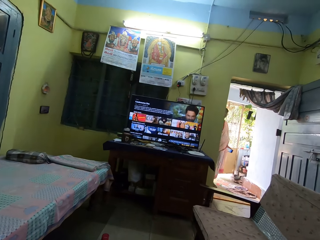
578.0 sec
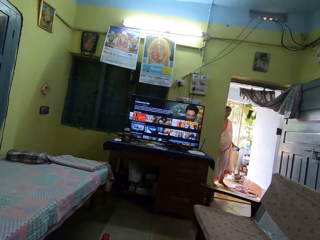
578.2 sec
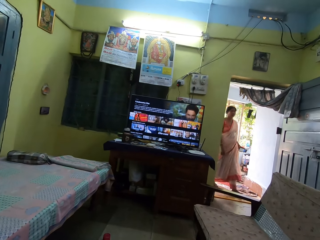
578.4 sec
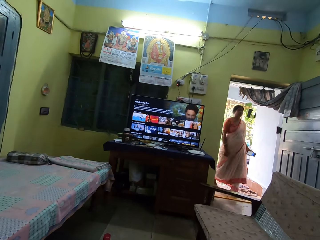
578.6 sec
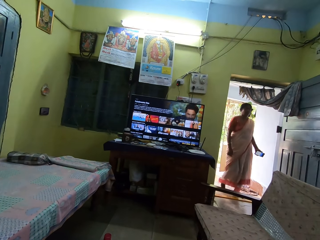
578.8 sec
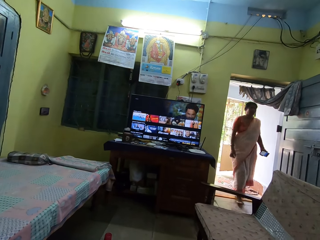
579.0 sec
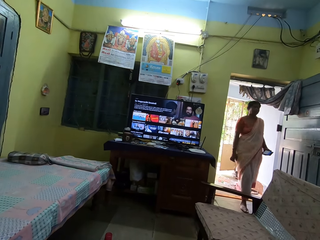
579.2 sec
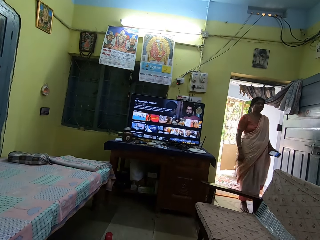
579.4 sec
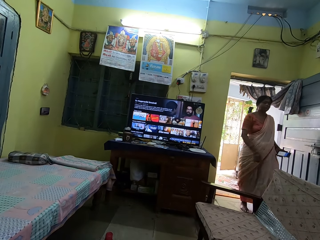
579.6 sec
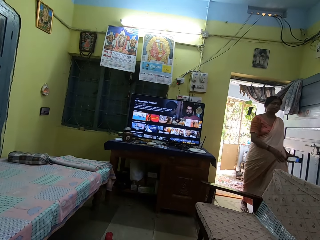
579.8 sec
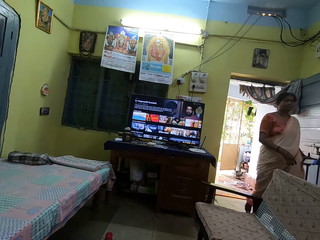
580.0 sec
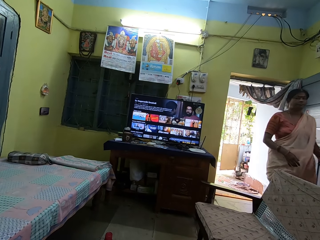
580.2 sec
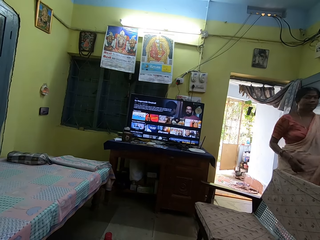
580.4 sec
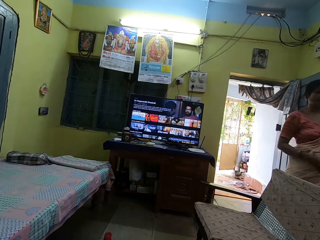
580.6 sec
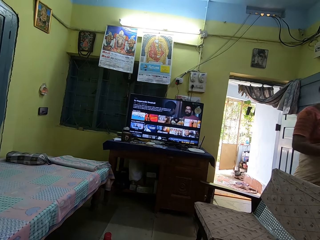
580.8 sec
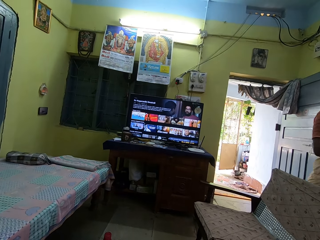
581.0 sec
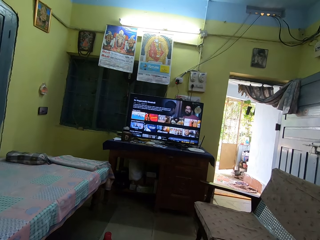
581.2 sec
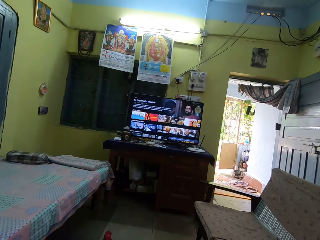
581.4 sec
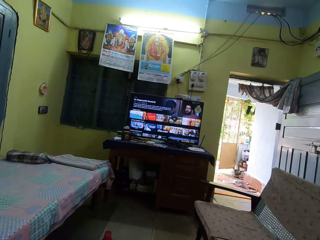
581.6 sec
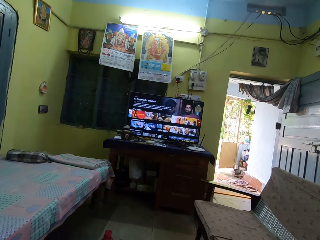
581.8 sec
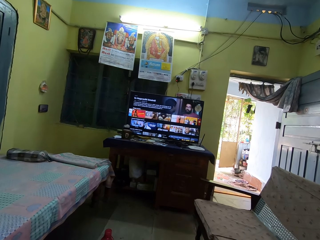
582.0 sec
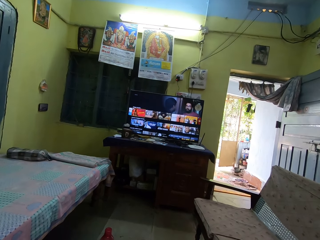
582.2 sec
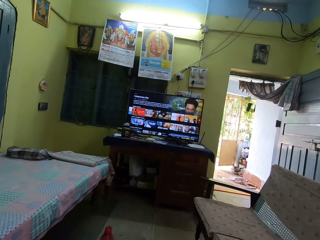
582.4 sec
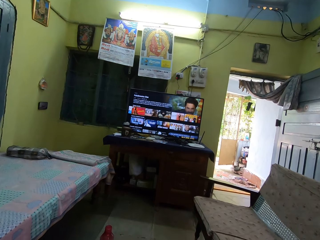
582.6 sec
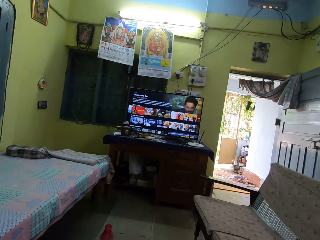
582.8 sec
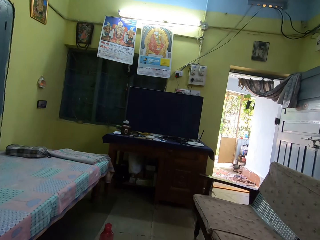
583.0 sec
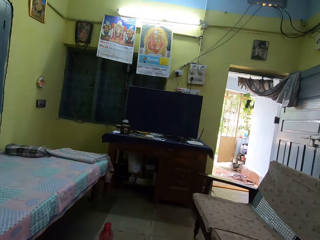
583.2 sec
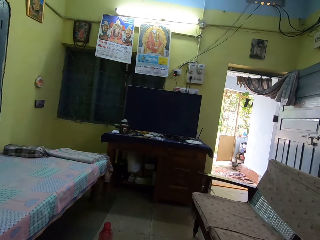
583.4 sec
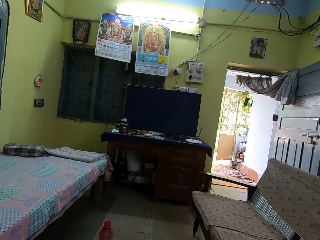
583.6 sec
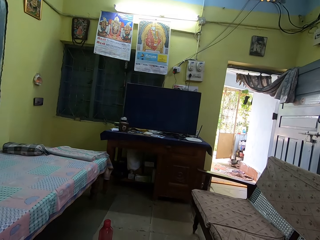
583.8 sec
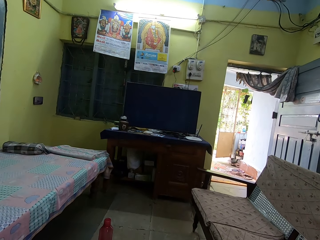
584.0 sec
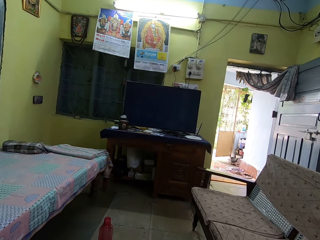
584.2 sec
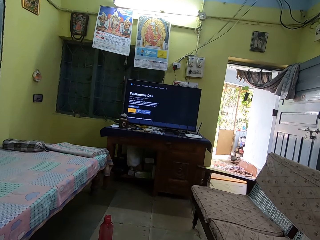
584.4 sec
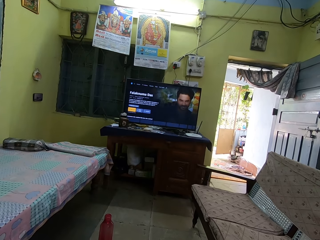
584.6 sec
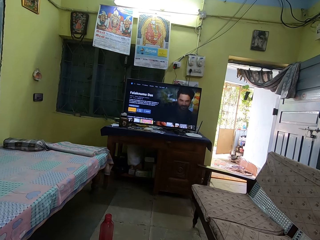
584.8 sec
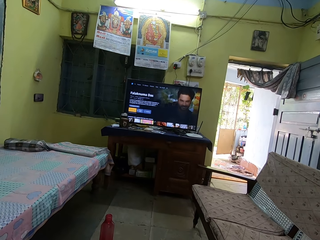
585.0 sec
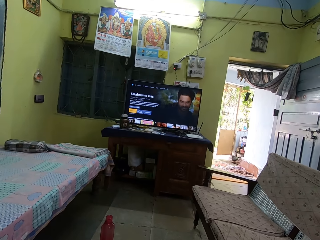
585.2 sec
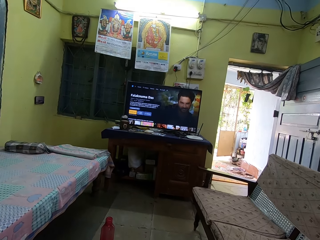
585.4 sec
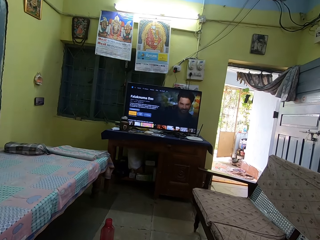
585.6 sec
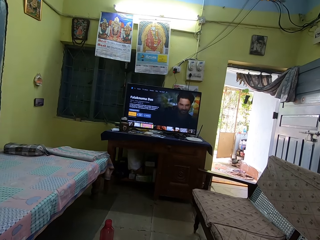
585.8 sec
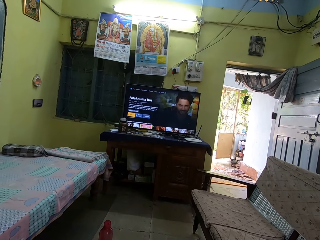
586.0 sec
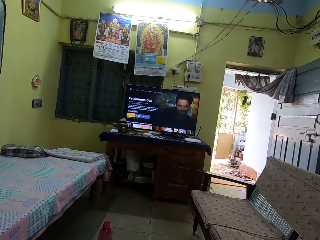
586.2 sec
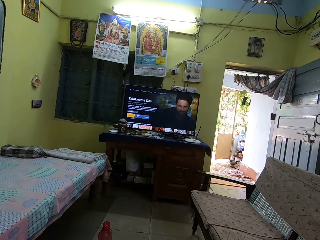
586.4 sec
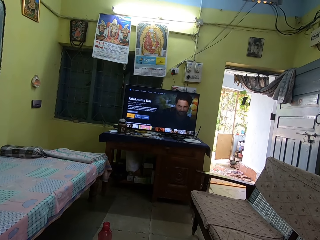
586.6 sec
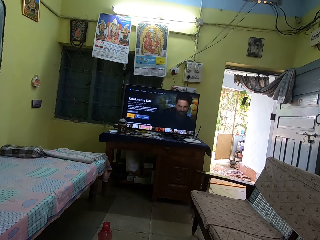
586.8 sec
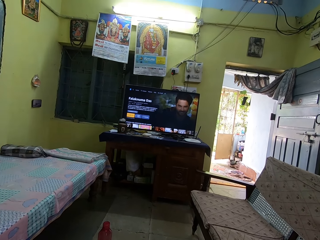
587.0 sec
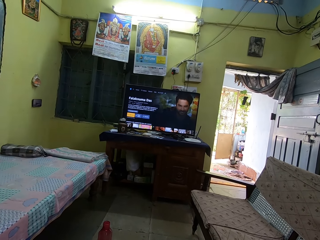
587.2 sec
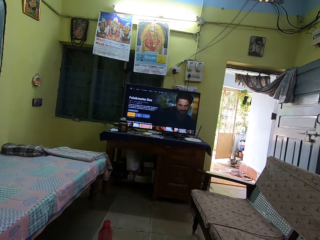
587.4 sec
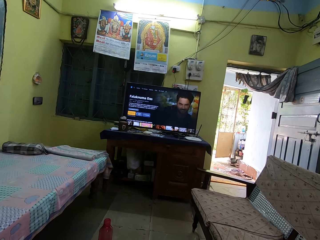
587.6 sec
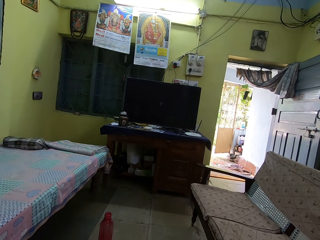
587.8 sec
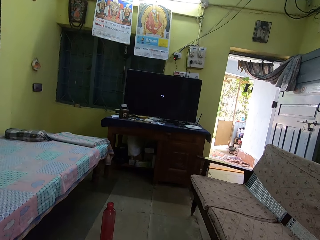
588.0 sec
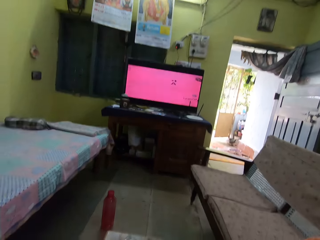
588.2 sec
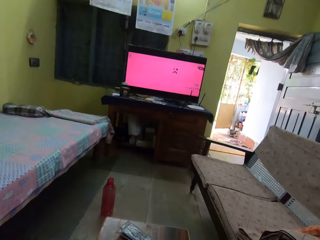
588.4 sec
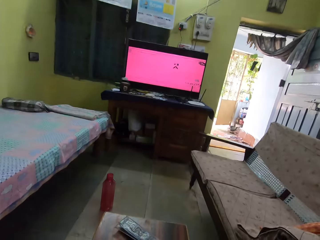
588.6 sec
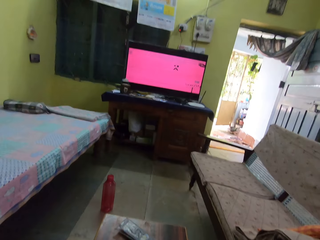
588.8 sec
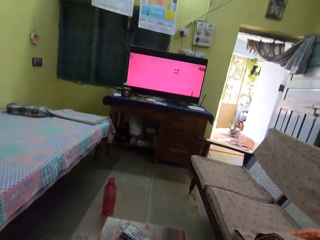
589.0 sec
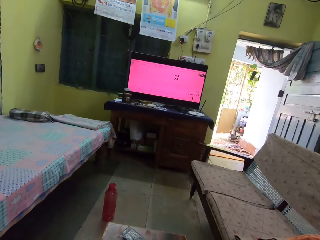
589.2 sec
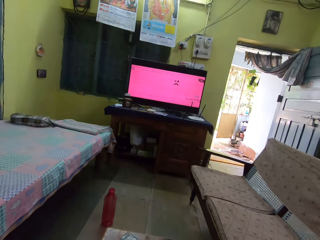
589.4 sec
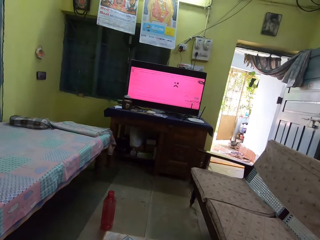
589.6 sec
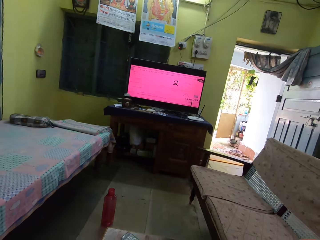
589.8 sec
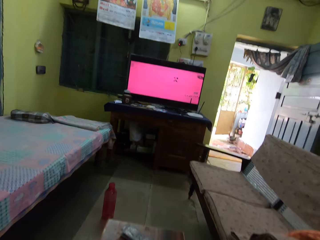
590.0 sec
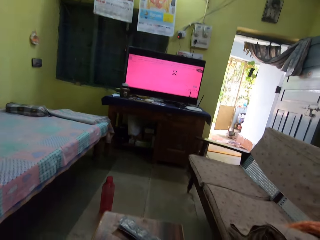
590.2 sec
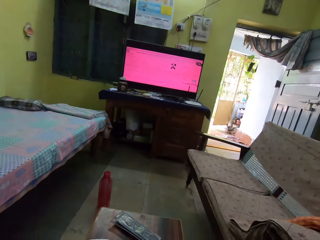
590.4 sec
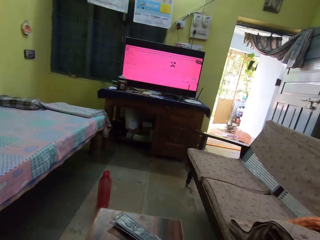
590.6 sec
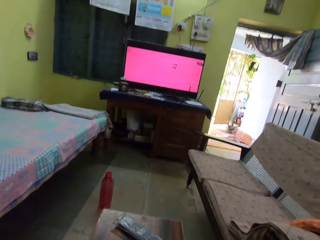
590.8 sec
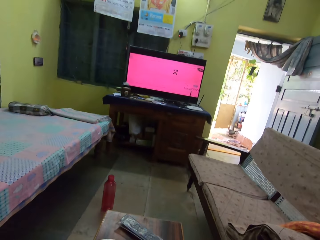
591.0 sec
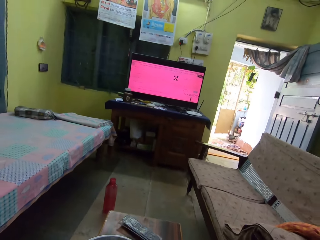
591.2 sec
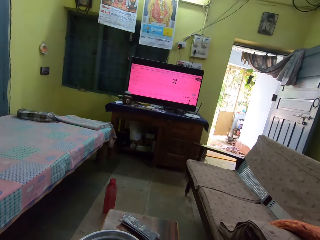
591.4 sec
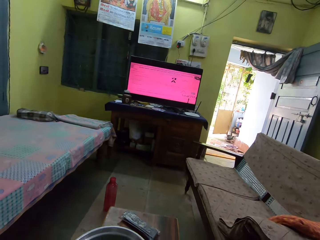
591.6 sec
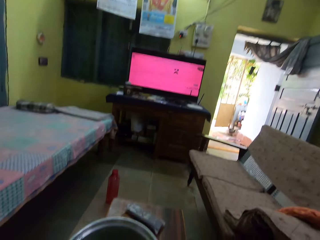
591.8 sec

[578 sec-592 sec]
A lady talks to the camera wearer. The camera wearer talks to the lady. They operate the television with the remote. They look at the television.

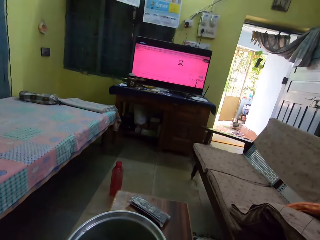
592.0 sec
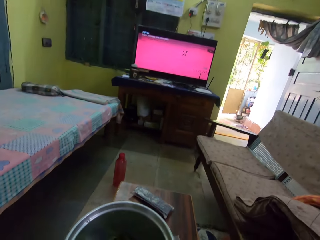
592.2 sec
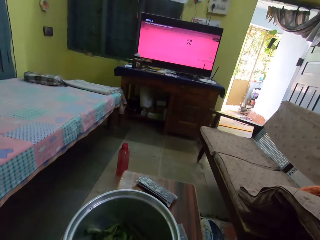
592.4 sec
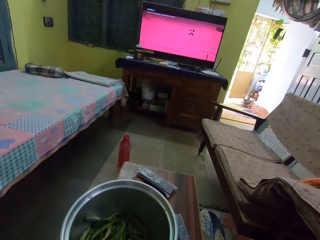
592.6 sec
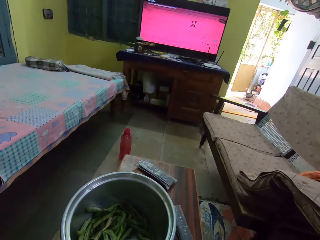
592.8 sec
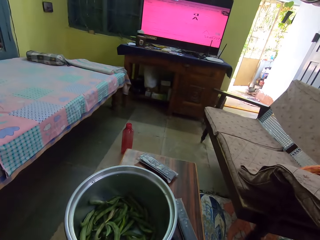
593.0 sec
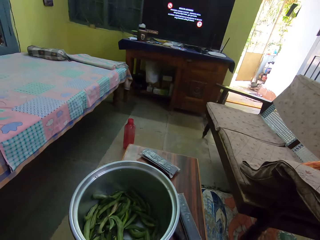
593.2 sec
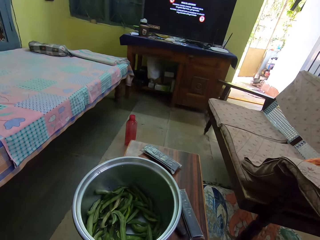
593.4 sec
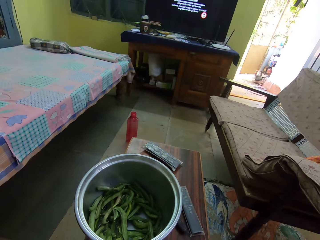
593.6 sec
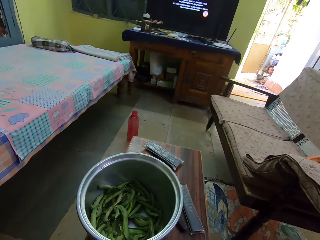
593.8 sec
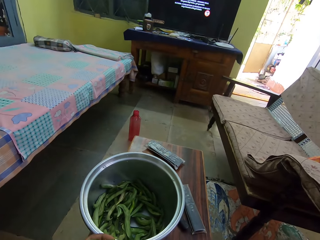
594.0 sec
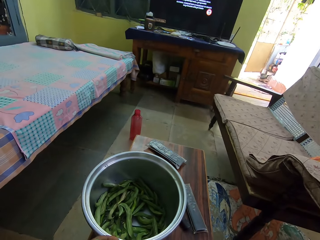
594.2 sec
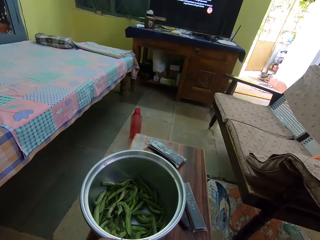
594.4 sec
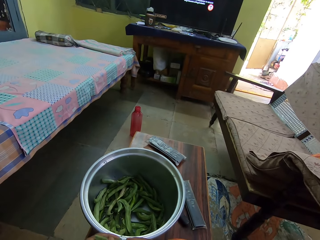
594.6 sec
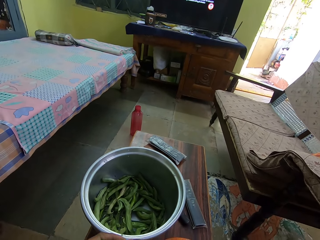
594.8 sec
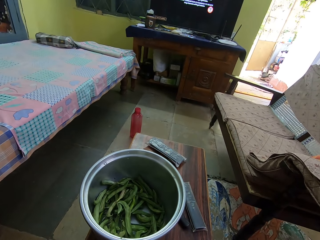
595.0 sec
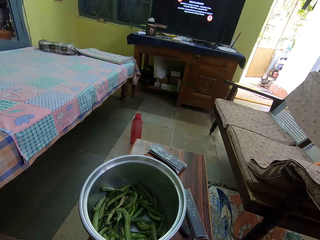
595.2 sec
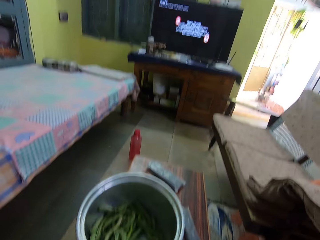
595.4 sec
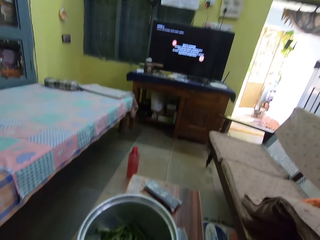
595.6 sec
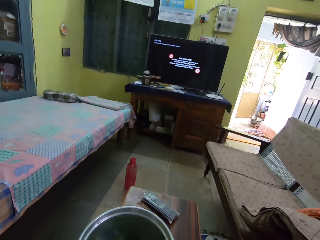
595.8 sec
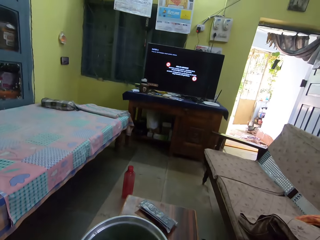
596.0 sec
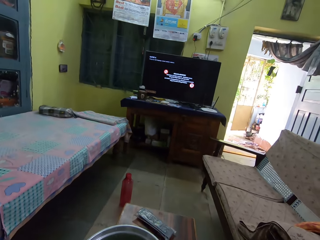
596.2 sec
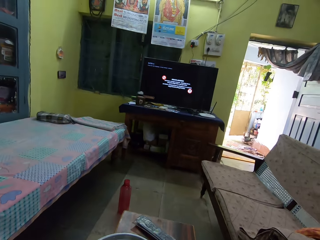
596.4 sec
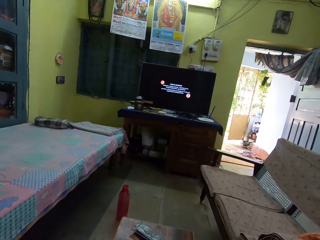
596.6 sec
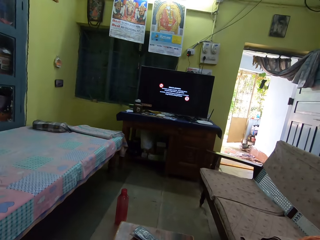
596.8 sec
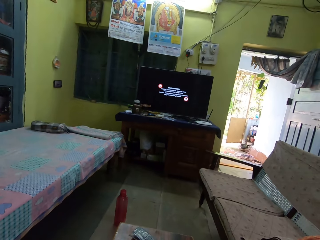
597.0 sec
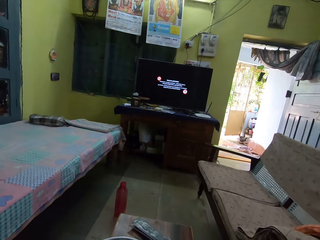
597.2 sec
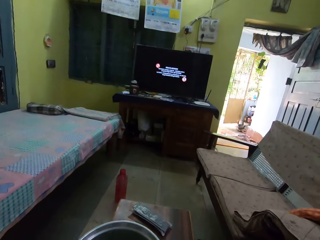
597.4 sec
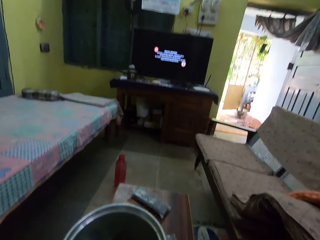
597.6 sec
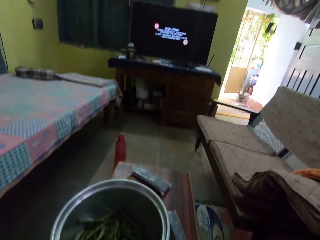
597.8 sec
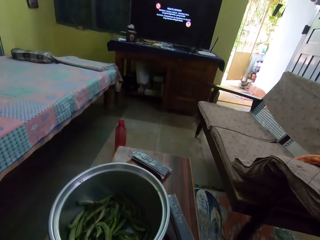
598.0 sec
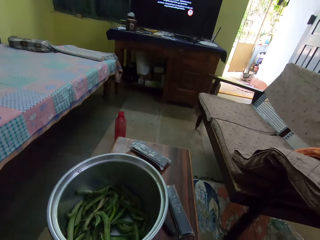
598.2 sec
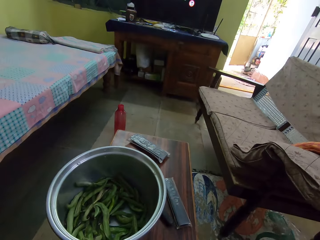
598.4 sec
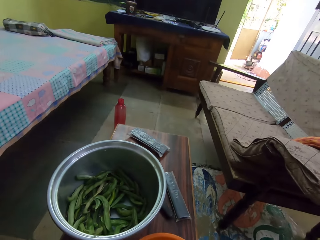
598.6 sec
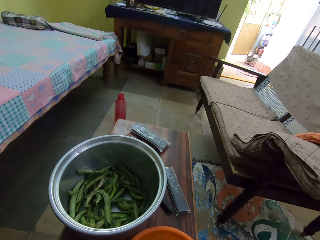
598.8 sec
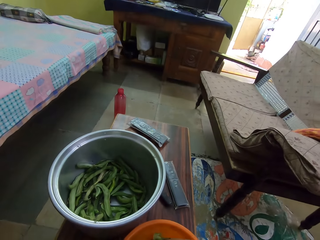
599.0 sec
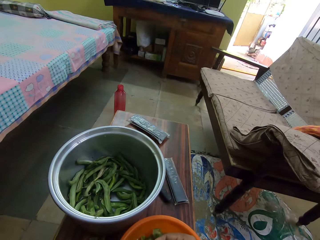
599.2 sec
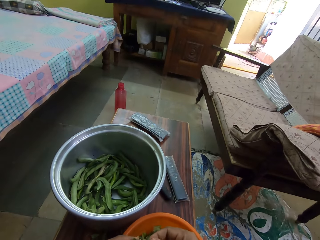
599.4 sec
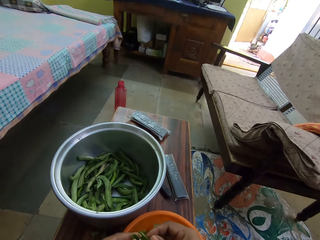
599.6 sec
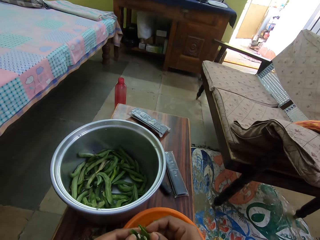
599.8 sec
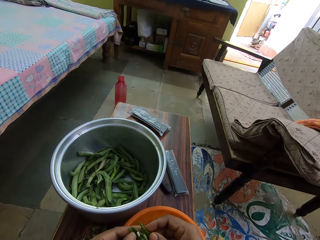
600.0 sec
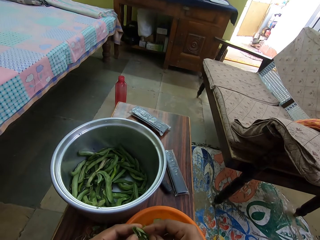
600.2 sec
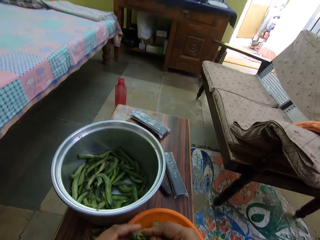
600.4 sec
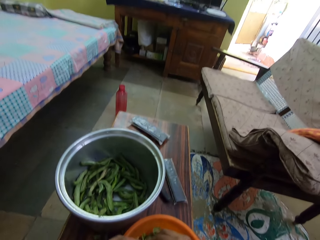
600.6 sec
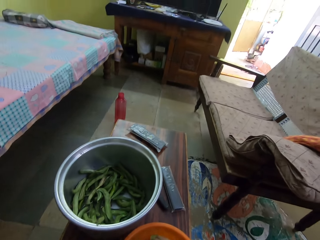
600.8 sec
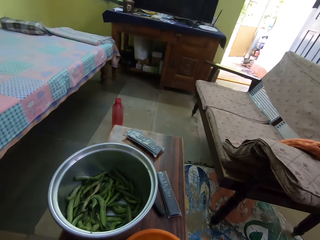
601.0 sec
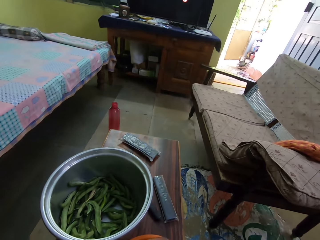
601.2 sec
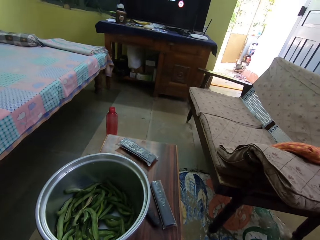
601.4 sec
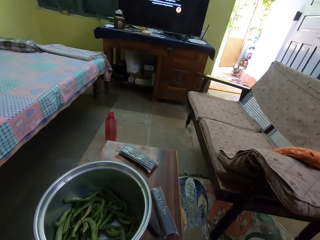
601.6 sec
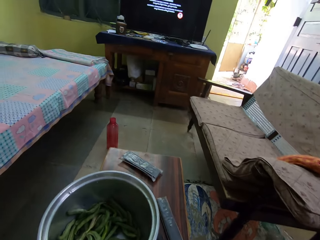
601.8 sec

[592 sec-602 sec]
The camera wearer removes peas from the pods with both hands.
